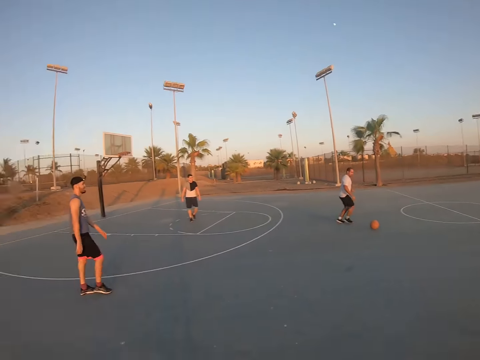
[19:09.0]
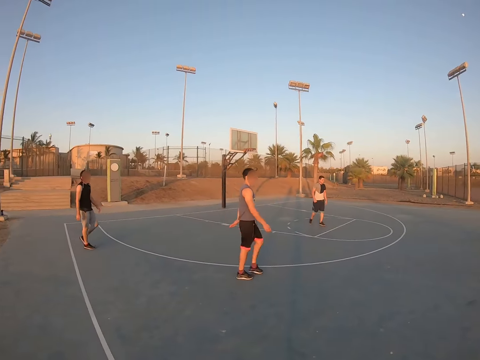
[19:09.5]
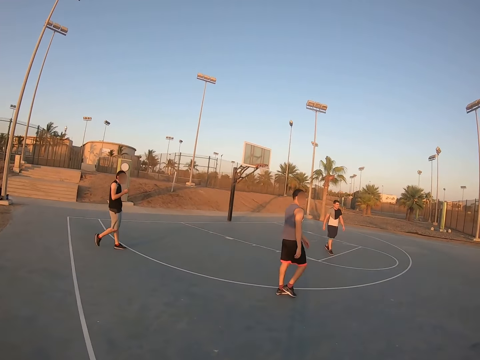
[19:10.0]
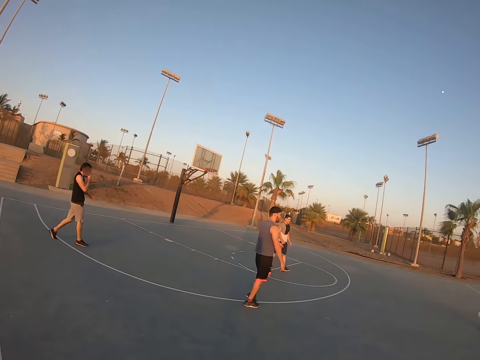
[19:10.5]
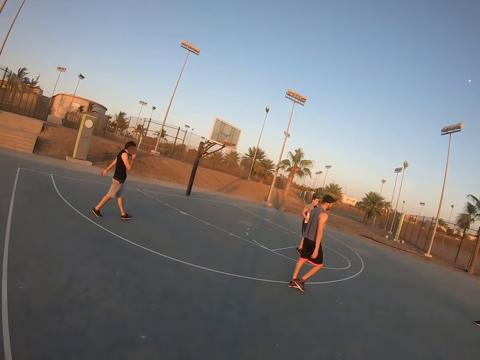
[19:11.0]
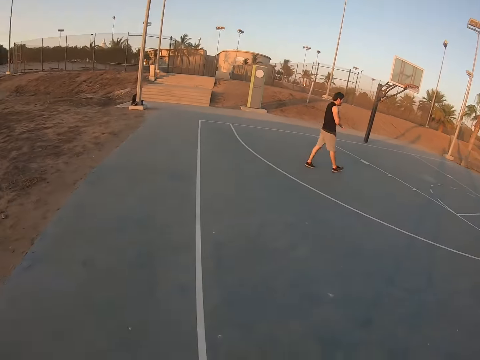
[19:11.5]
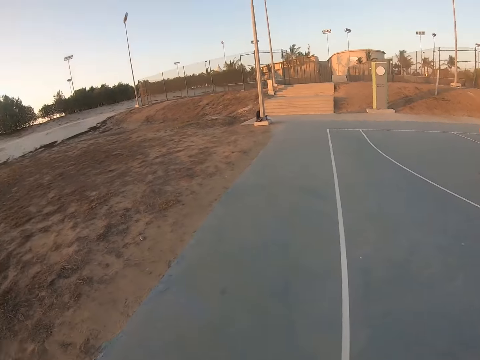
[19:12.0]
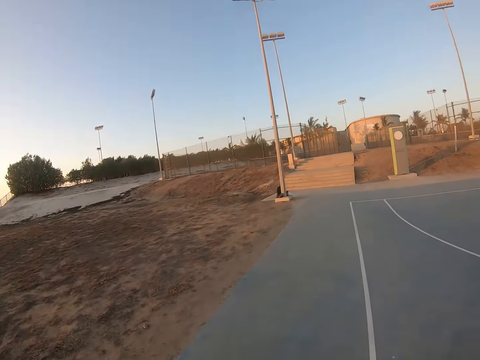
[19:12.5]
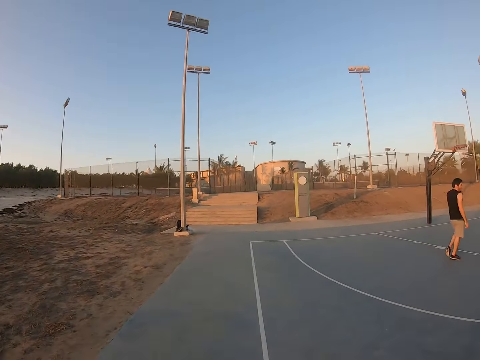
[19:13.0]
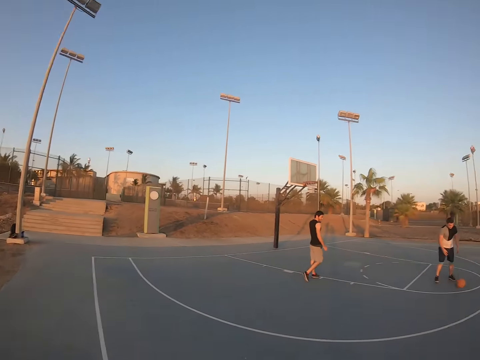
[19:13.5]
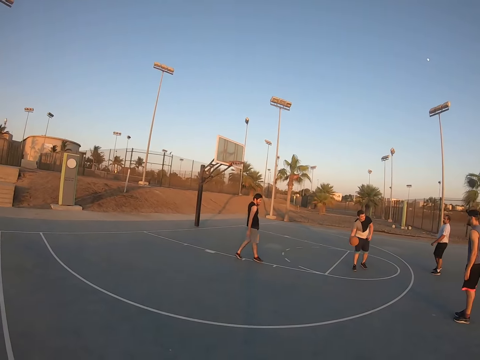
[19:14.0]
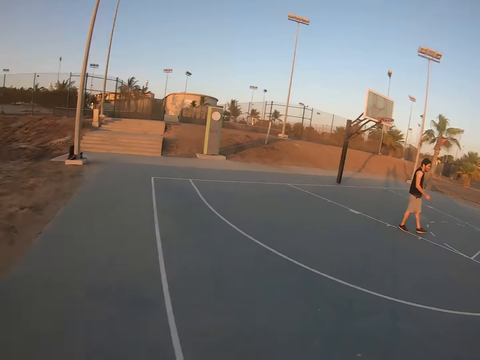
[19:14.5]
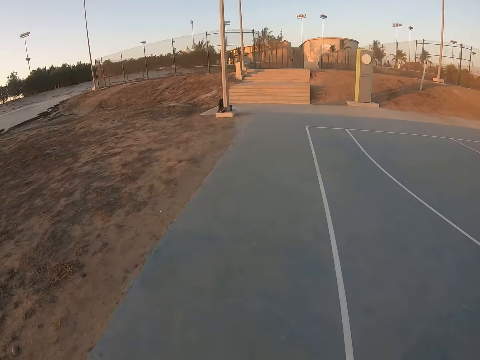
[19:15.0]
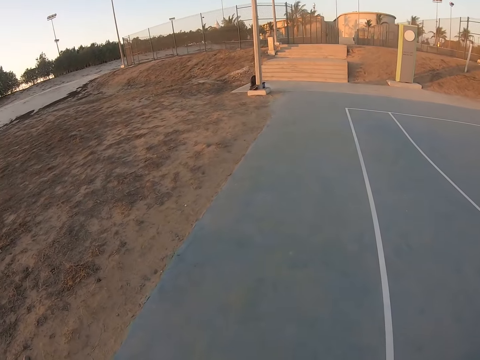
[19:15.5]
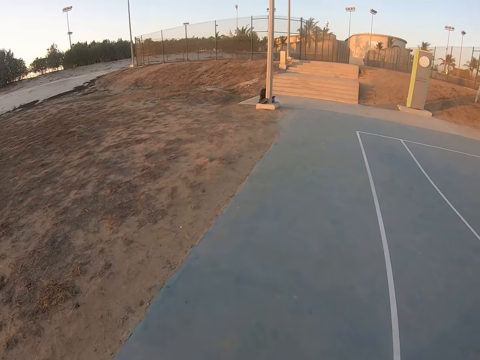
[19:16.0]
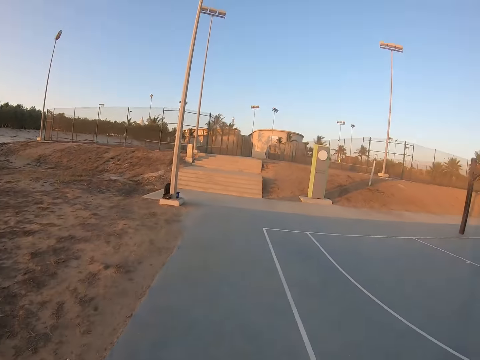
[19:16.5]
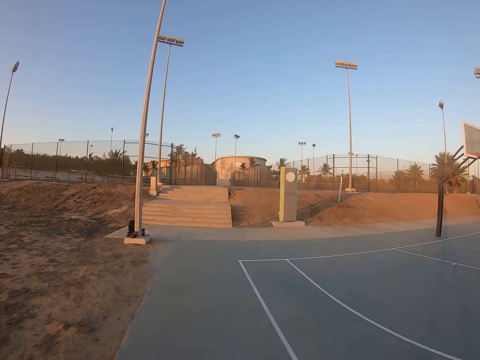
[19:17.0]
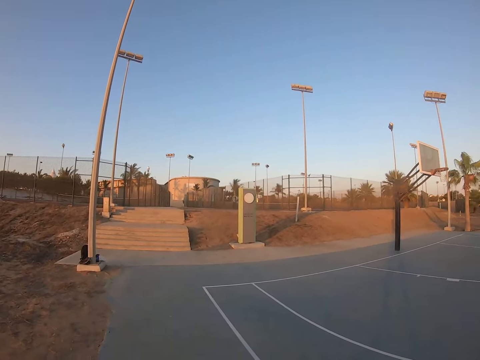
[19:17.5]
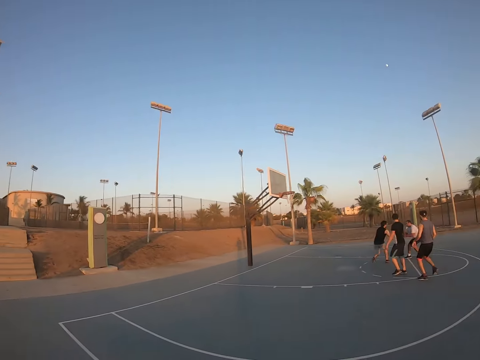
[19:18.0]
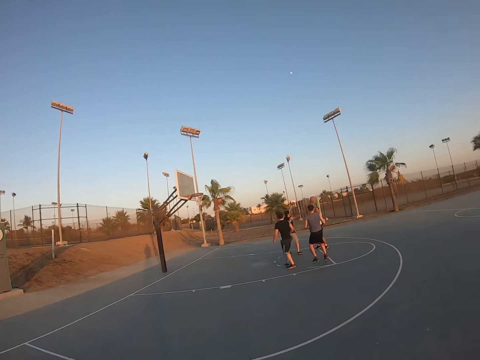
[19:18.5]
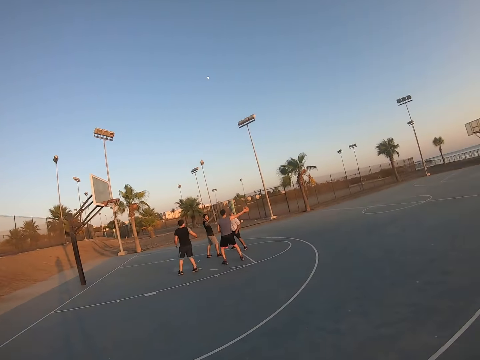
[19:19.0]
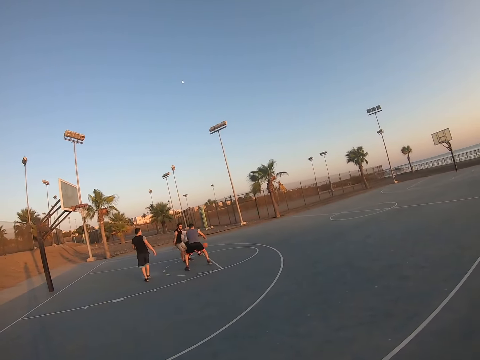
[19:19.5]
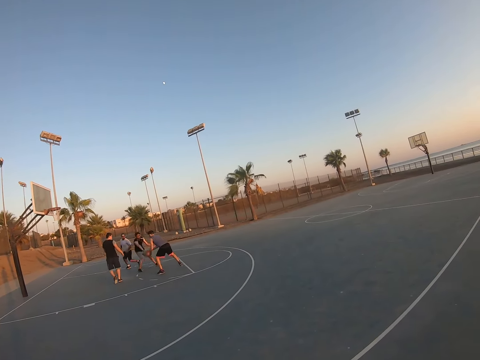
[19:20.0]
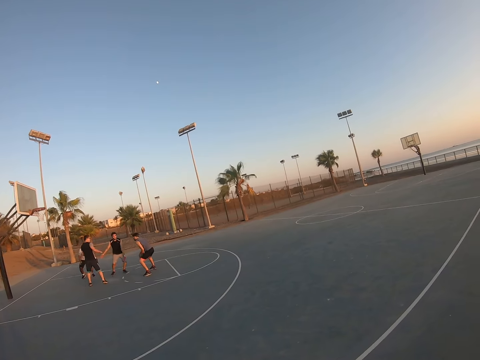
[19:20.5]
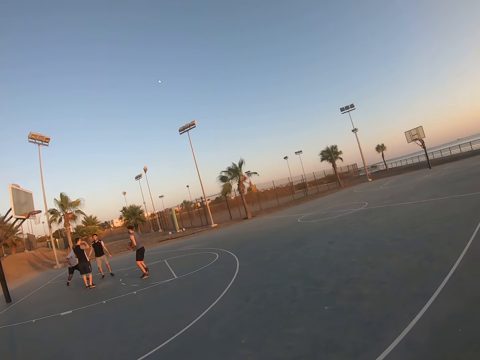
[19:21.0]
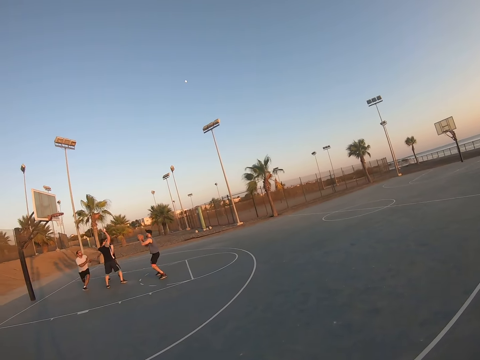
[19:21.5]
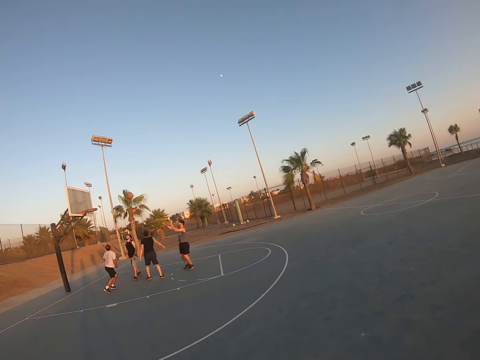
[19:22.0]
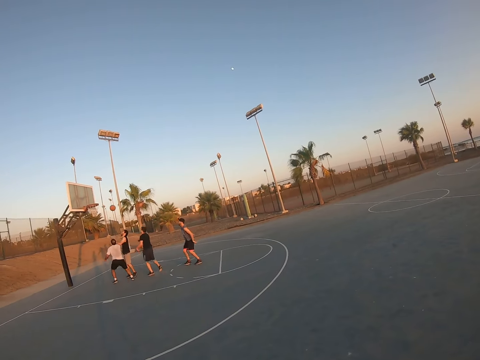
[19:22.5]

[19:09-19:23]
A man walks to the court. The camera wearer exercises. Another man walks to the court. The camera wearer exercises. The first man plays basketball with the other men.

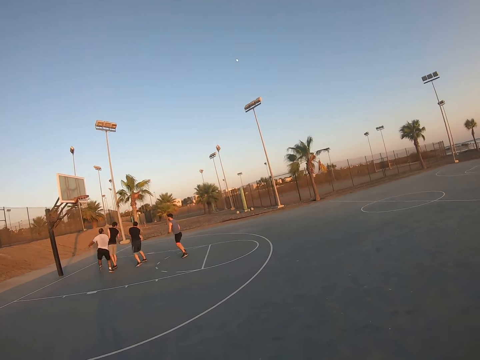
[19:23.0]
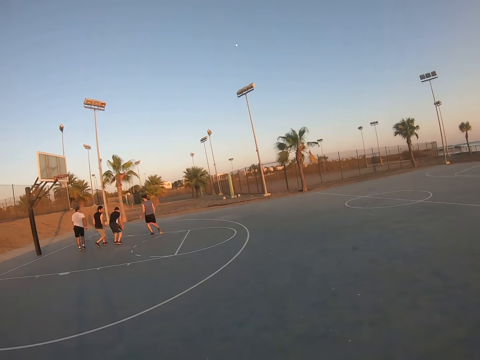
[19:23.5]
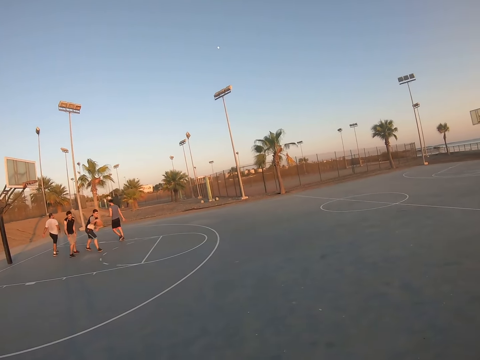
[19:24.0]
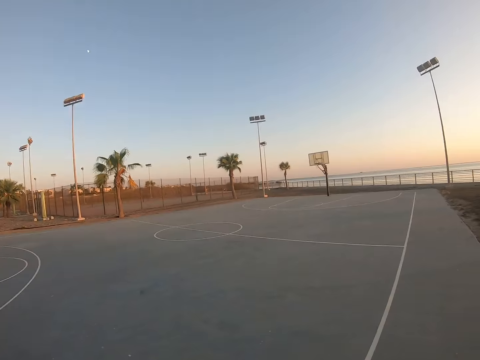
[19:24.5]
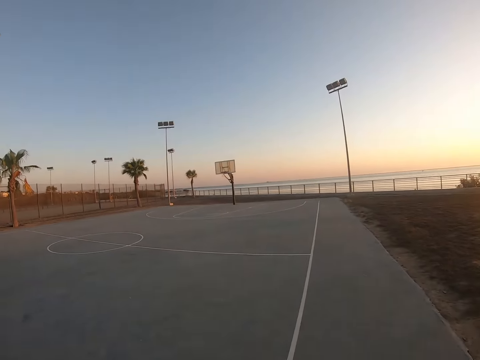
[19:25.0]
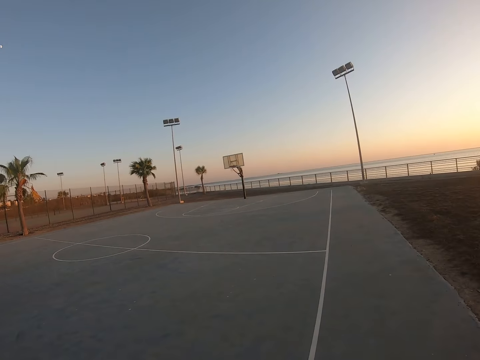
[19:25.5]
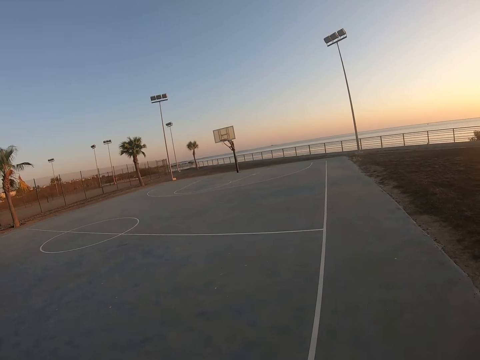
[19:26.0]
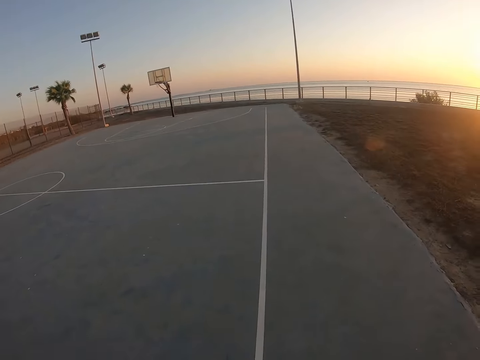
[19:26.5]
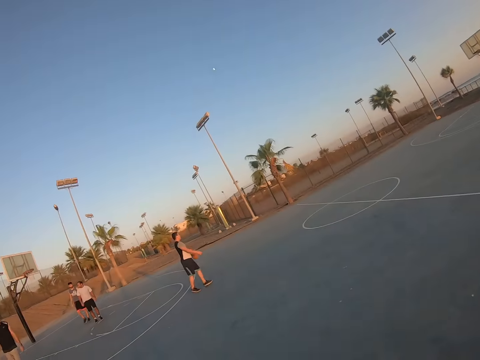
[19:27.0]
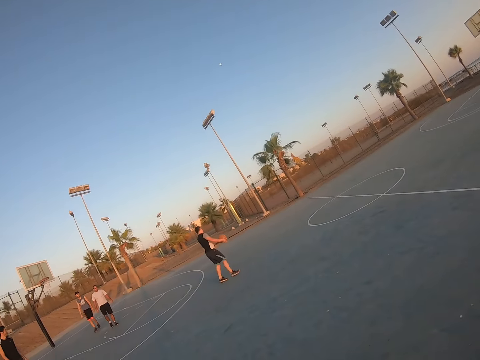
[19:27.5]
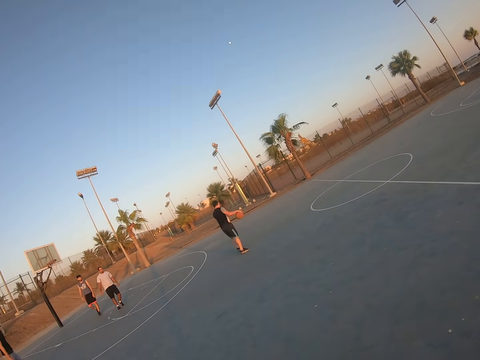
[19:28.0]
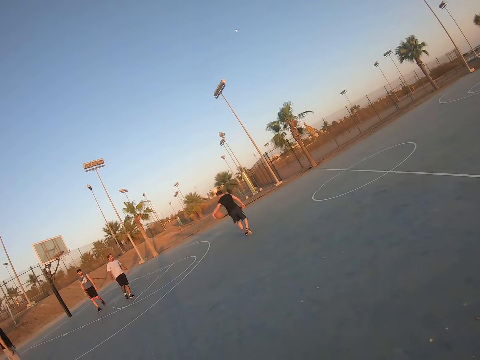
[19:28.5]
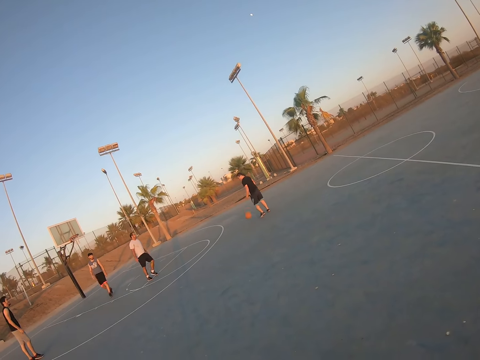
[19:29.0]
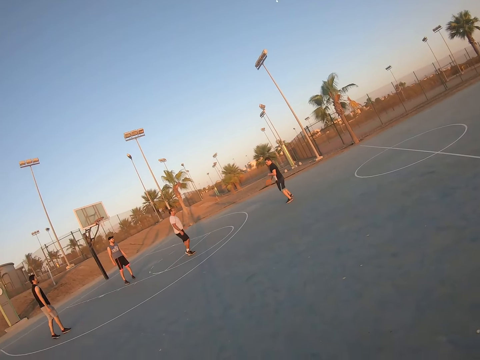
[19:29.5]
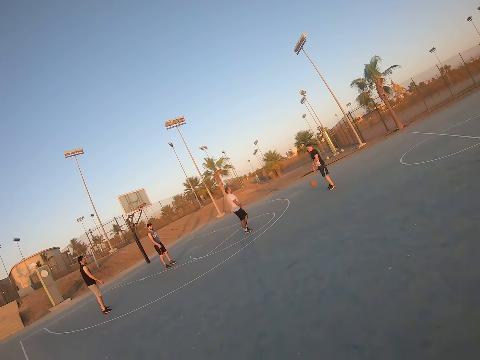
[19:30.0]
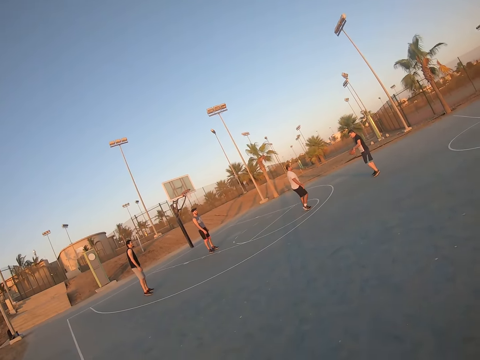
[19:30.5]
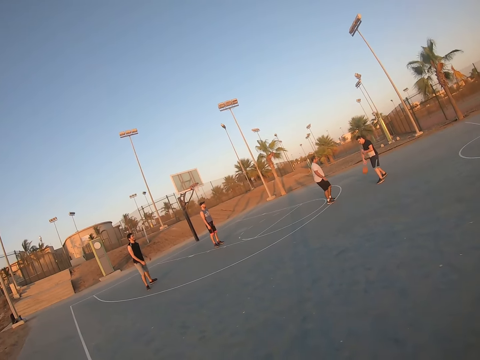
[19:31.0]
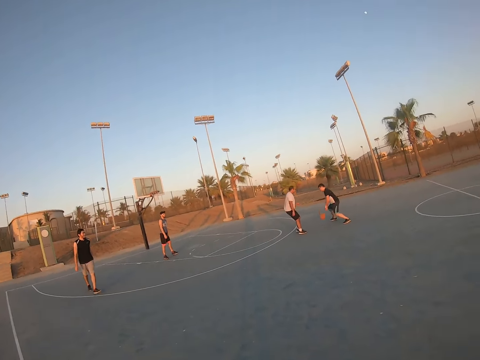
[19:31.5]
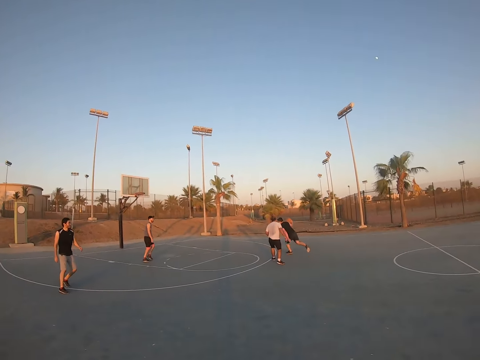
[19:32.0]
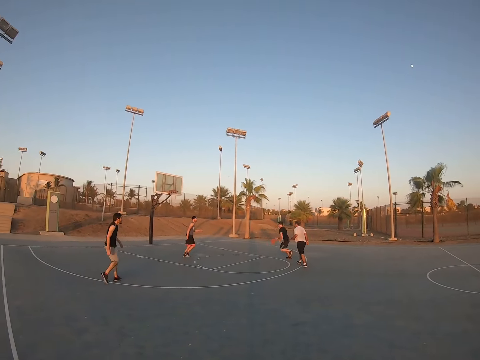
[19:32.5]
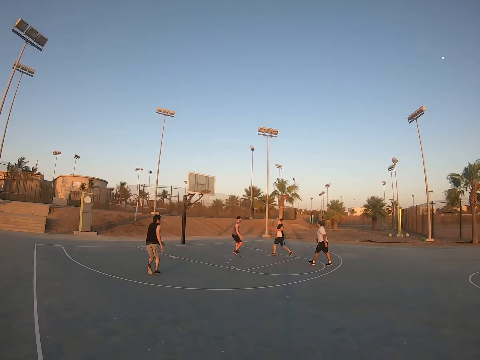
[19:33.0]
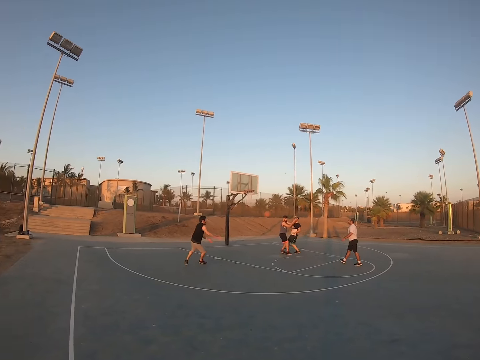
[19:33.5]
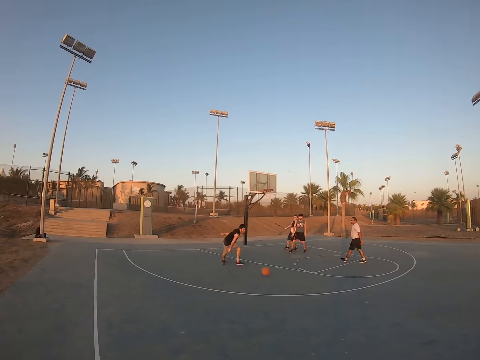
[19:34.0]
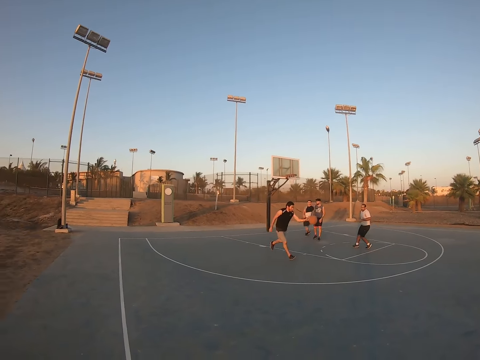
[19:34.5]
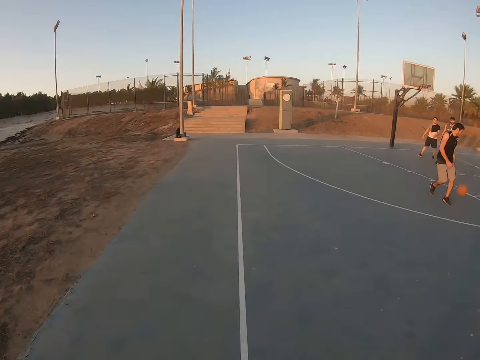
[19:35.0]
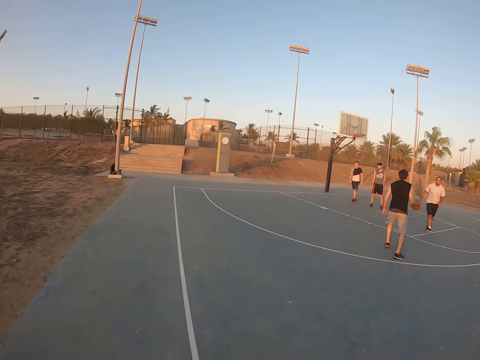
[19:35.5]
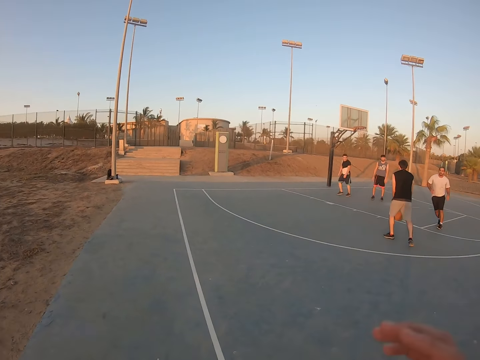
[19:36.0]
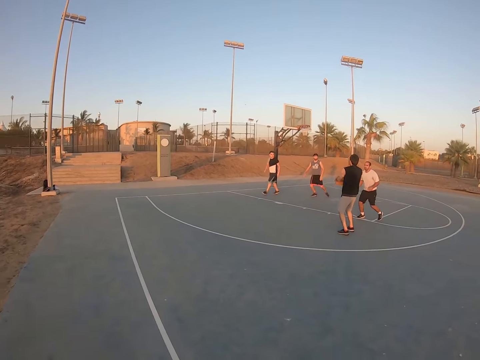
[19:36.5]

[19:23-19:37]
The camera wearer exercises. A man plays basketball with other men.
